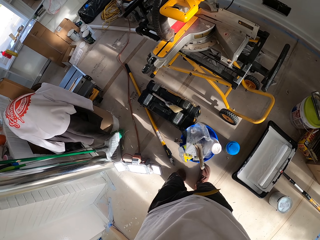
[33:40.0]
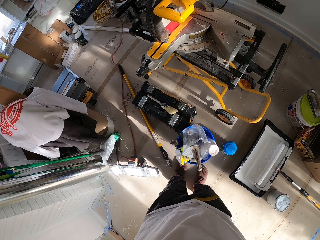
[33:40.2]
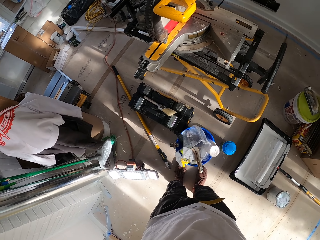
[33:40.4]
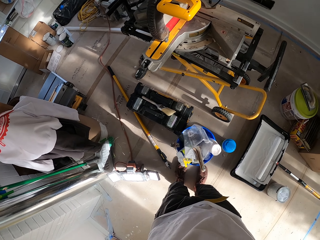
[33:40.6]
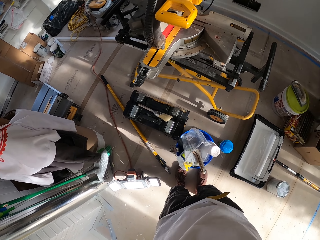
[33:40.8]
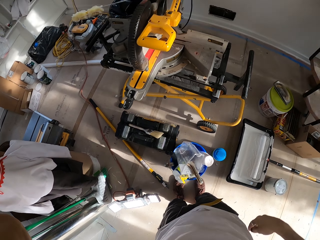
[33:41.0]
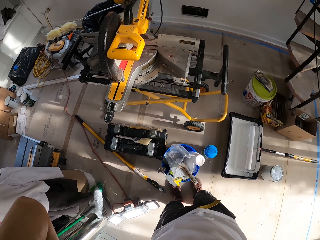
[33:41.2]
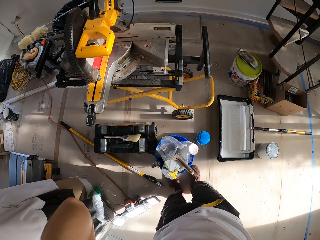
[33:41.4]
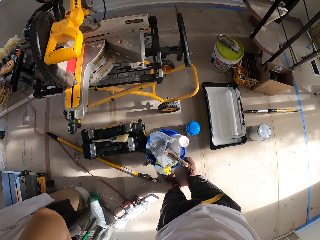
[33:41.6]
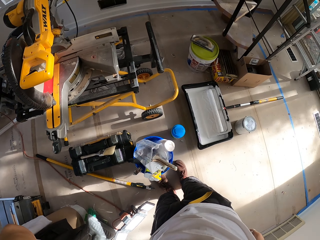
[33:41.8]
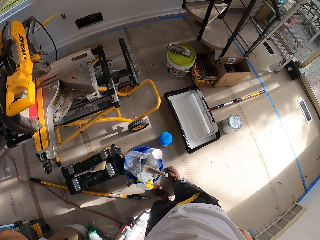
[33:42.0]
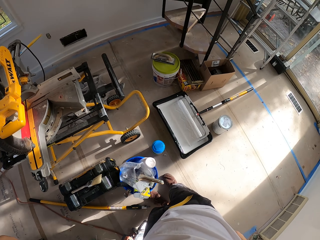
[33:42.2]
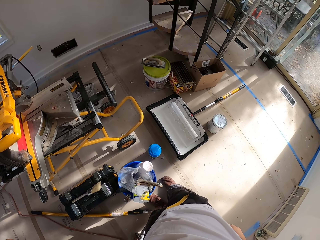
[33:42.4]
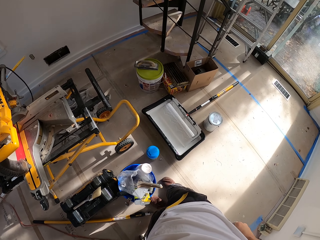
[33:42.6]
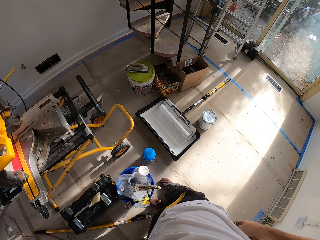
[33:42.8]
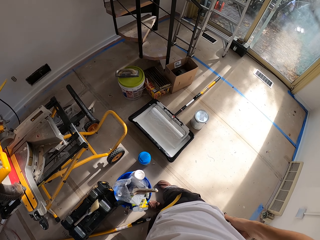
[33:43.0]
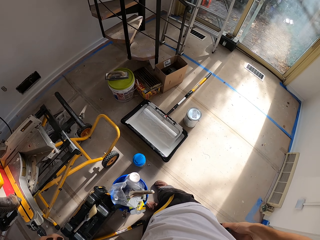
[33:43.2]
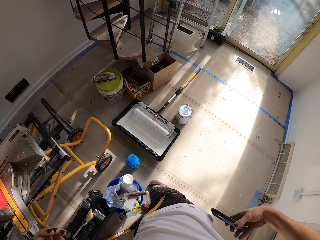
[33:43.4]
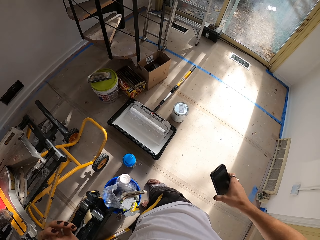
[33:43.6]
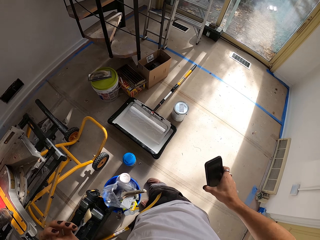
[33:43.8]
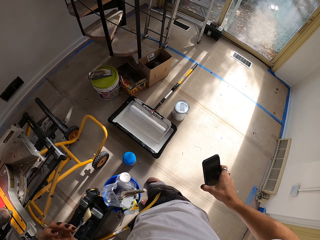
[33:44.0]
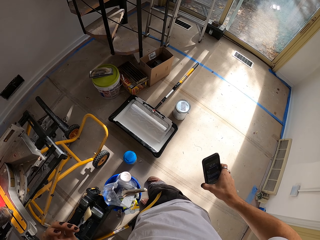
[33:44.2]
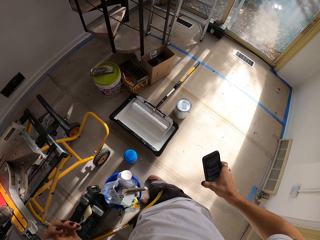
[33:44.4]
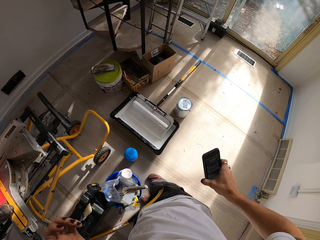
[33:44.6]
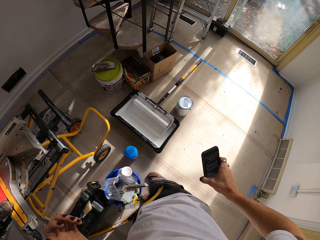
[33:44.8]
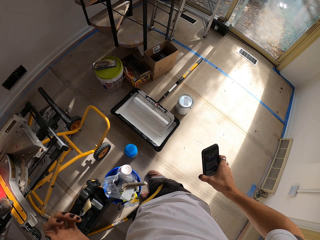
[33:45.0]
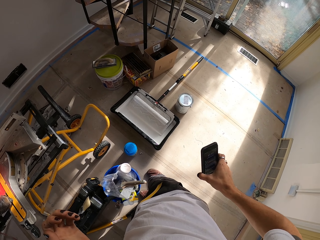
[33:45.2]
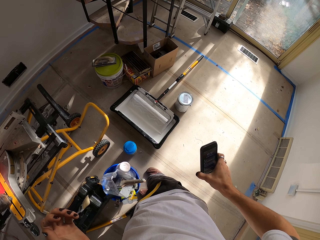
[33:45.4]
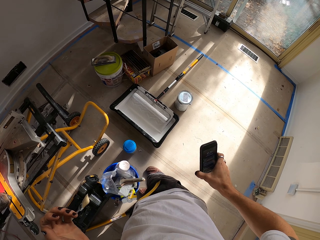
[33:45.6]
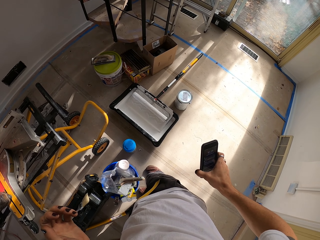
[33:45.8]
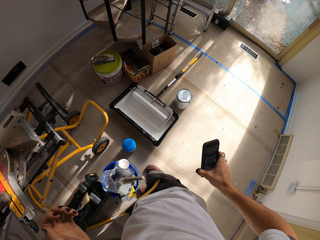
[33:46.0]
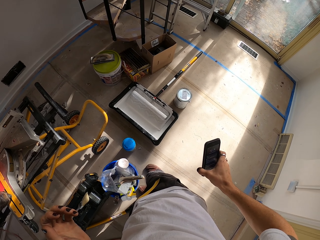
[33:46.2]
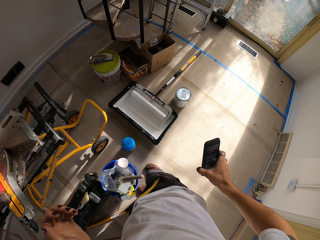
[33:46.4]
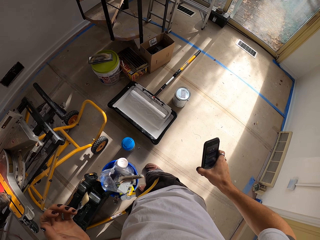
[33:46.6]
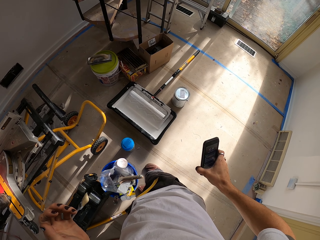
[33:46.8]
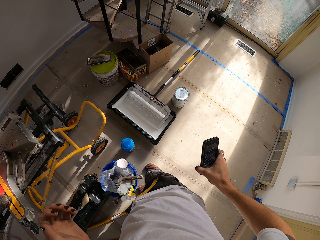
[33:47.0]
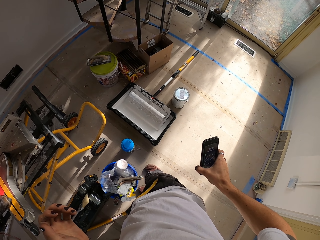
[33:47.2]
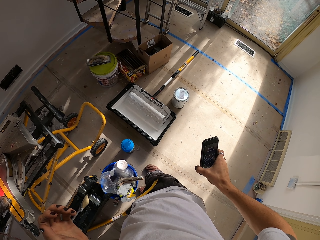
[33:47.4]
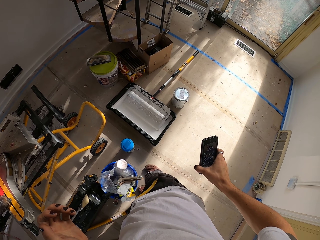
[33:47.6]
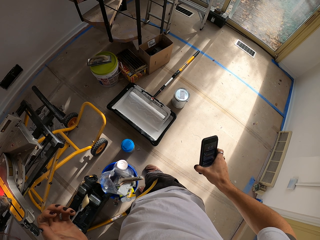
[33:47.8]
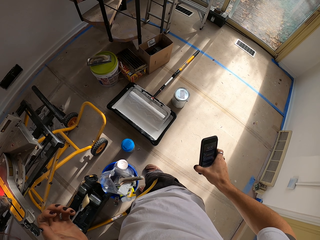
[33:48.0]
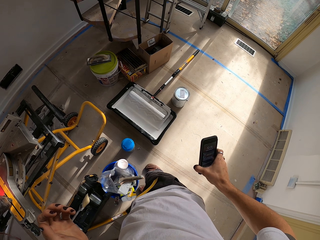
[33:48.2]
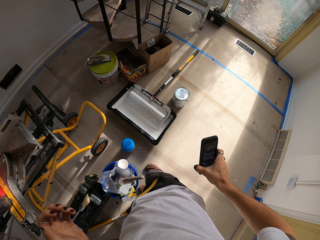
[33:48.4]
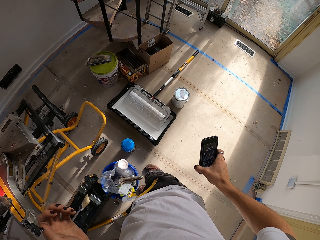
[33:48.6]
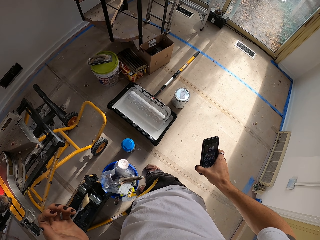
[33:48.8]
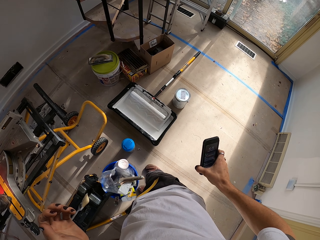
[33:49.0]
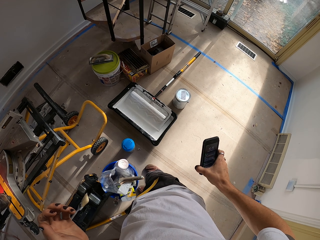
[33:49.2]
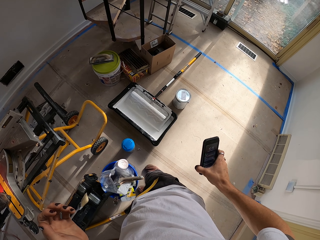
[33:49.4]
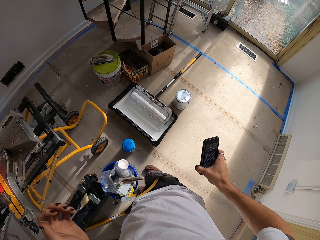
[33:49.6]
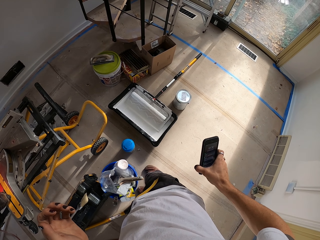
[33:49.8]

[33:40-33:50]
The camera wearer holds his phone. He operates his phone.

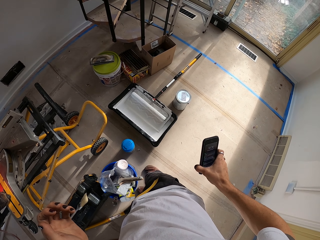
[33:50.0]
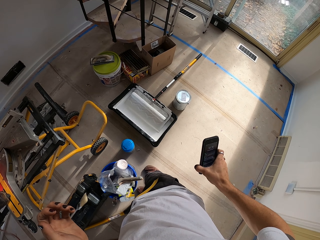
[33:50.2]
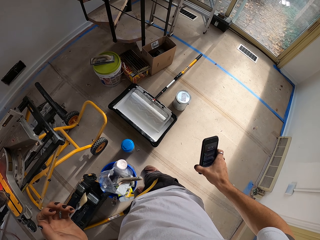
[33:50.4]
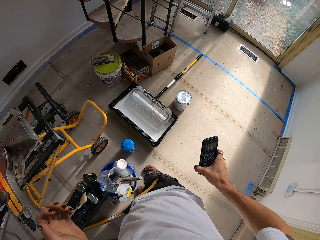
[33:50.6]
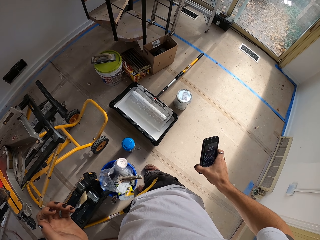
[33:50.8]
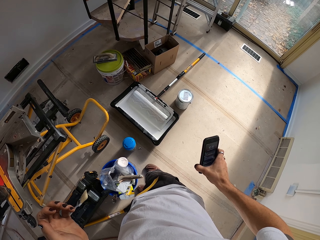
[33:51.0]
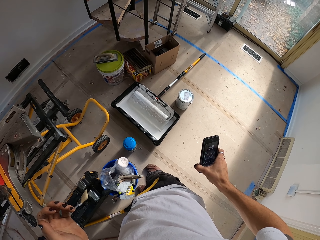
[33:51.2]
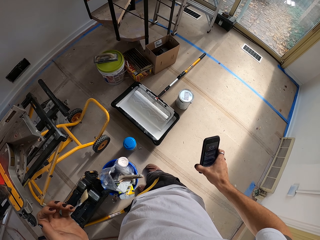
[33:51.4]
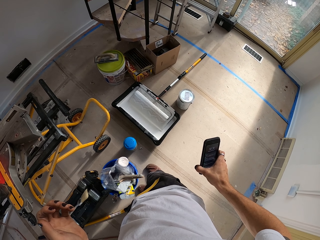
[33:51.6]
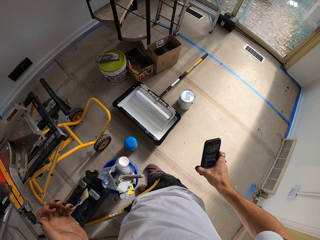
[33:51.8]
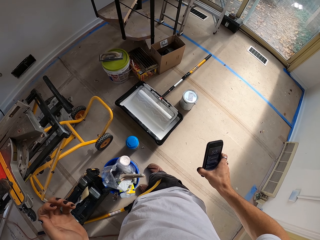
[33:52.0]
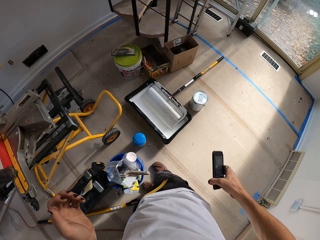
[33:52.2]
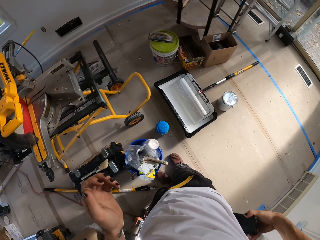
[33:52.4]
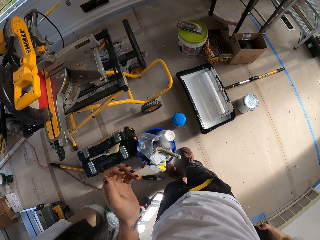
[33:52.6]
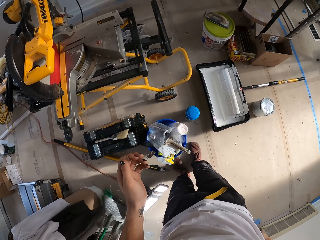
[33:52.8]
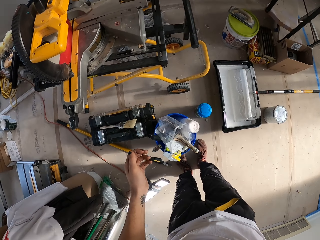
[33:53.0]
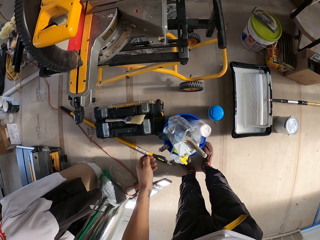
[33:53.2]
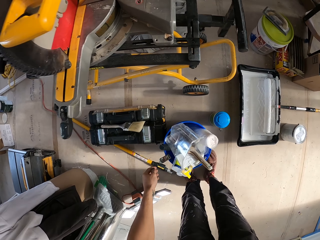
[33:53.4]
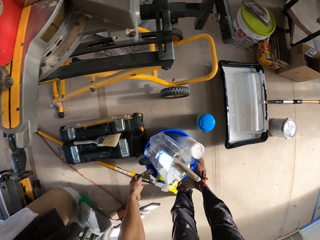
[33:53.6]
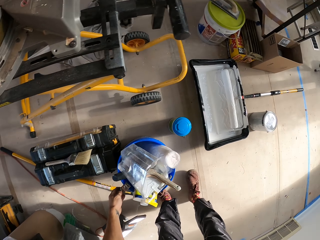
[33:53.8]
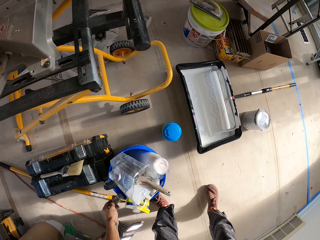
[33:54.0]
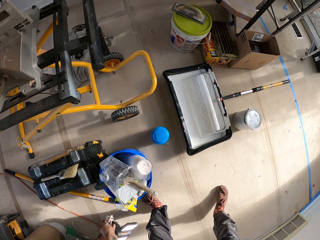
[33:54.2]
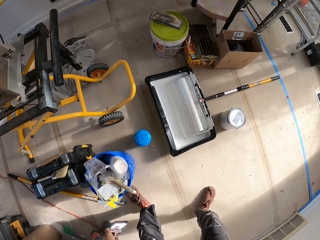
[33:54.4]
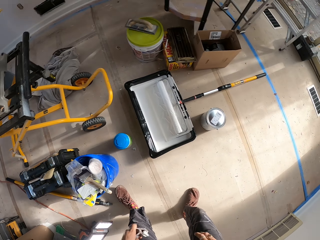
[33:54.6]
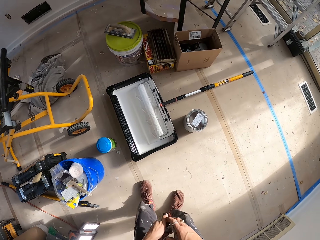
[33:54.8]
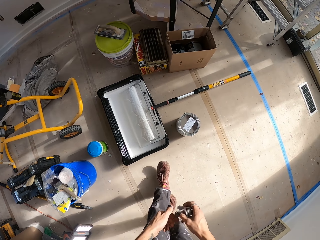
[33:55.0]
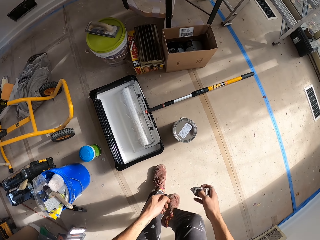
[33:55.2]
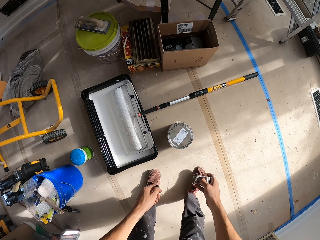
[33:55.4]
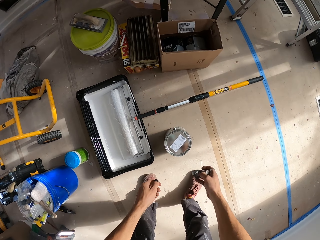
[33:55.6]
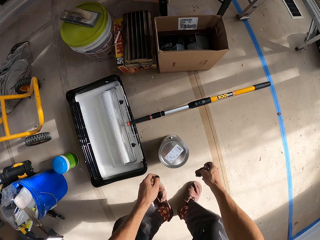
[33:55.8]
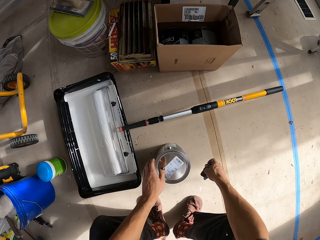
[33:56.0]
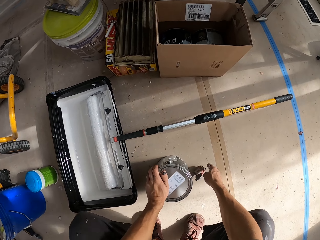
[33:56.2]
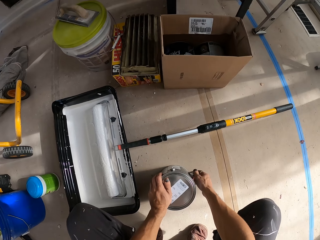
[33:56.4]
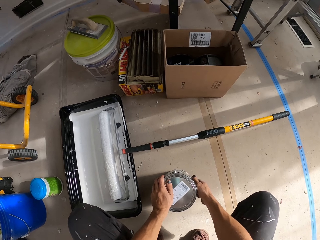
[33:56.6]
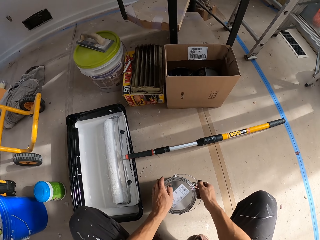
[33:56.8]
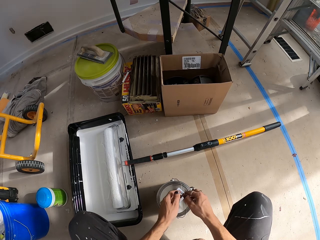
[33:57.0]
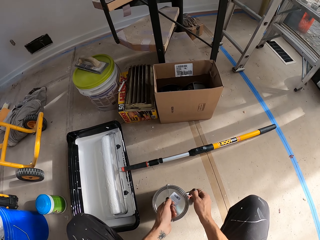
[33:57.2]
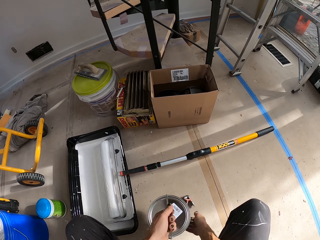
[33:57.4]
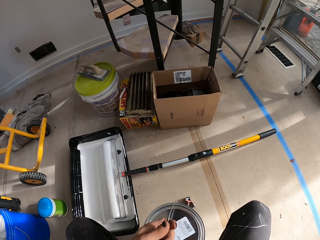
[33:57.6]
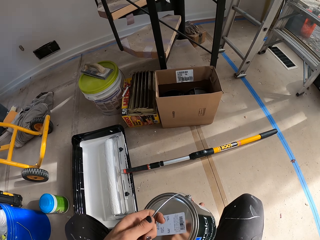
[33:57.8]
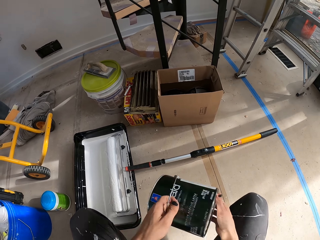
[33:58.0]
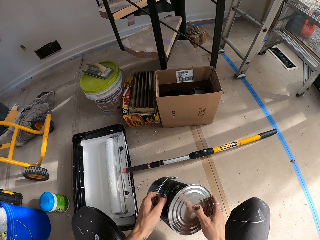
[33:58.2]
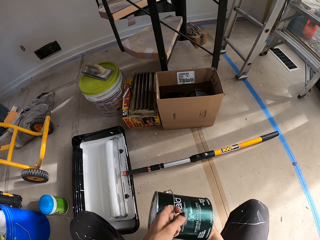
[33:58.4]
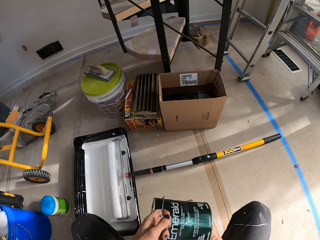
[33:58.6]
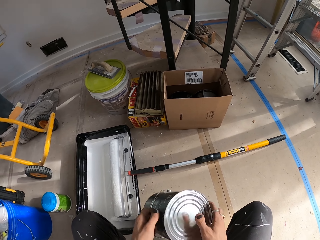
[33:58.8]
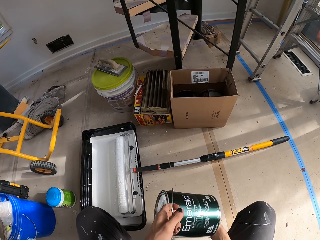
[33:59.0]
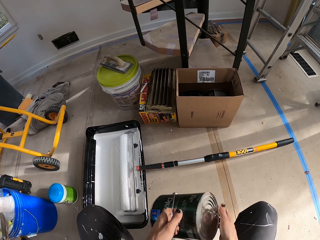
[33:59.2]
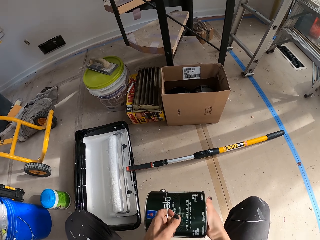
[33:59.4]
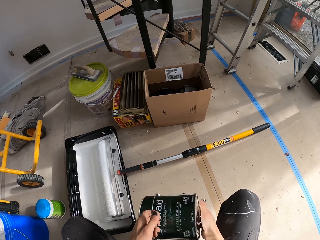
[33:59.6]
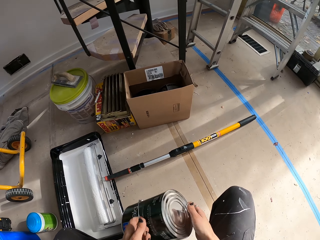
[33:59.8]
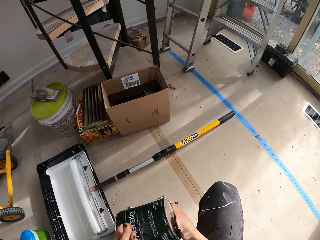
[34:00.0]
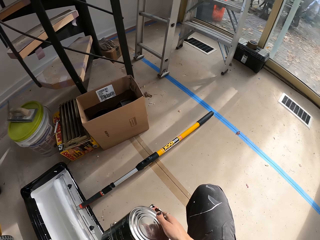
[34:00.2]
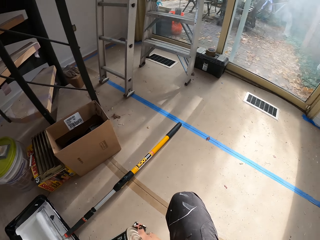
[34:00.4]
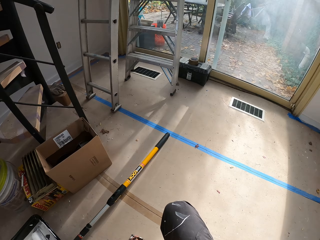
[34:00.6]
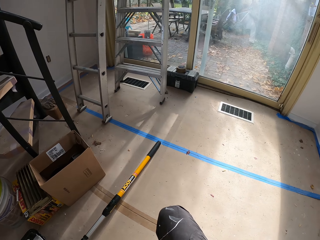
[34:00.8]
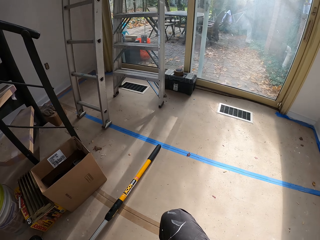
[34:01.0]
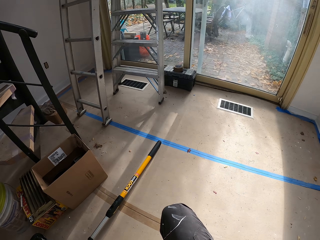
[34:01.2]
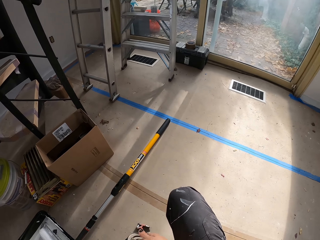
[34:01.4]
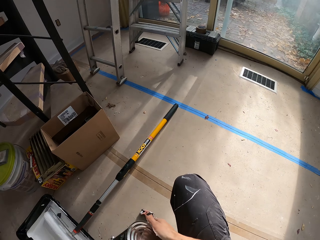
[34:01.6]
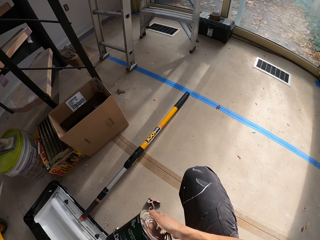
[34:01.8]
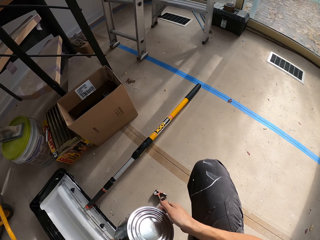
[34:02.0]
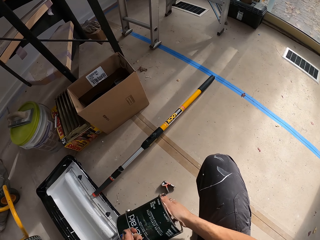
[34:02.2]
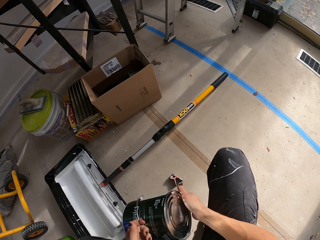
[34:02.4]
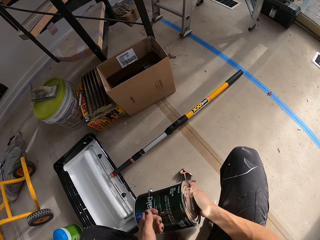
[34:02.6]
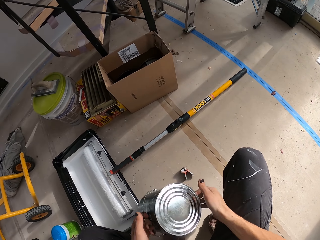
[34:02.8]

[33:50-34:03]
The camera wearer puts the phone in his pocket. He picks up a can opener. He drops something. He touches the can. He lifts the paint can. He shakes the paint can.
